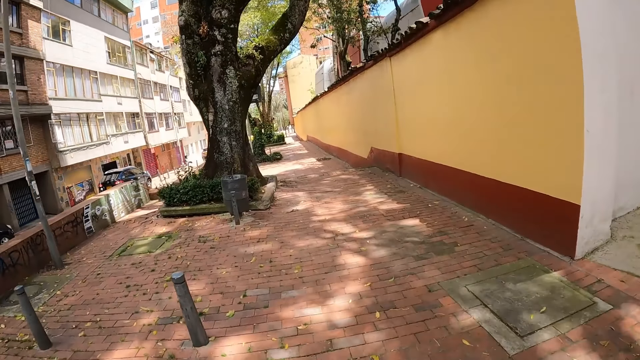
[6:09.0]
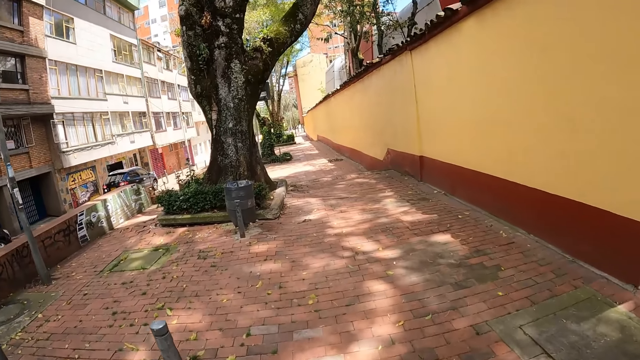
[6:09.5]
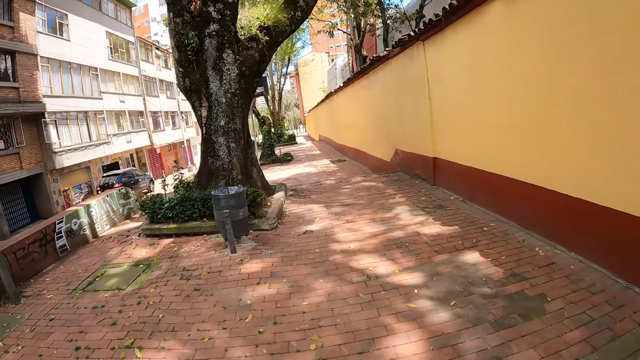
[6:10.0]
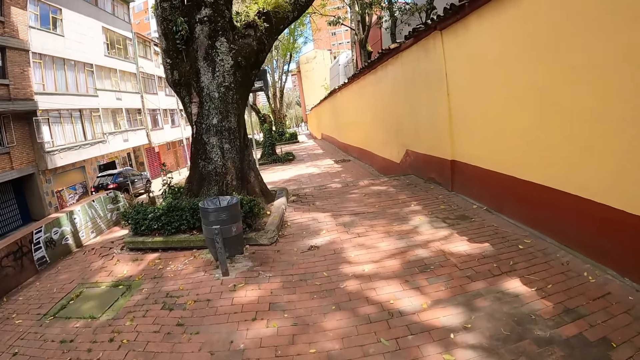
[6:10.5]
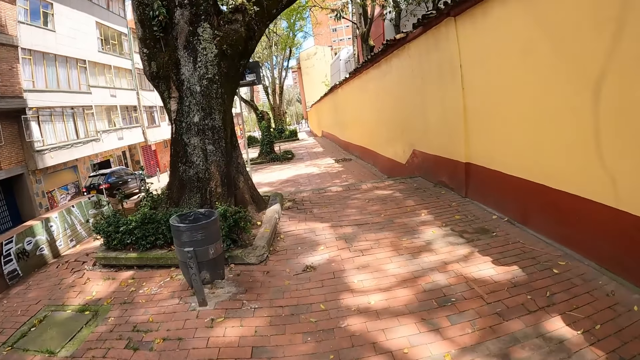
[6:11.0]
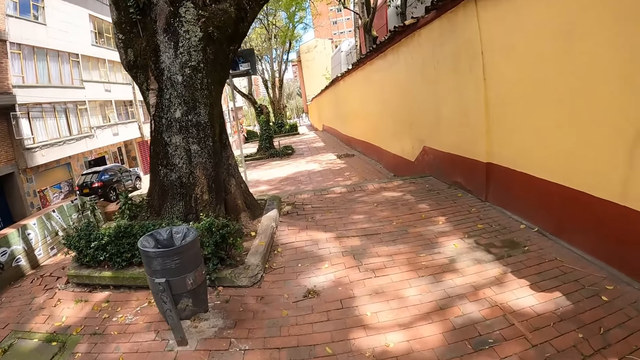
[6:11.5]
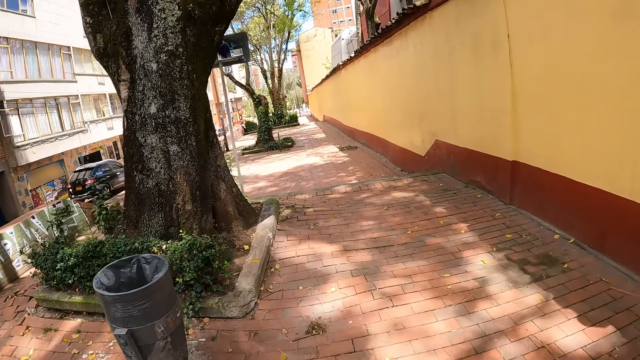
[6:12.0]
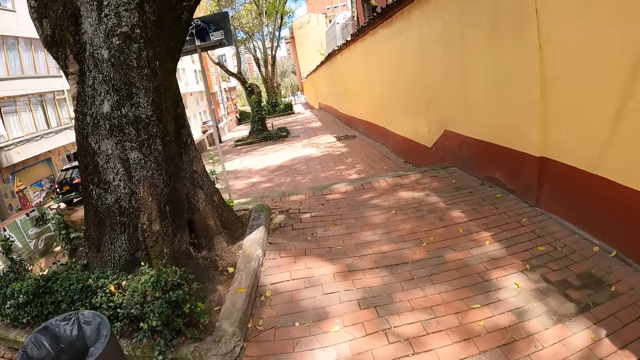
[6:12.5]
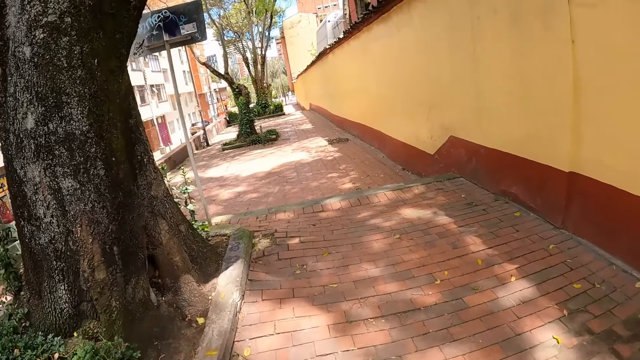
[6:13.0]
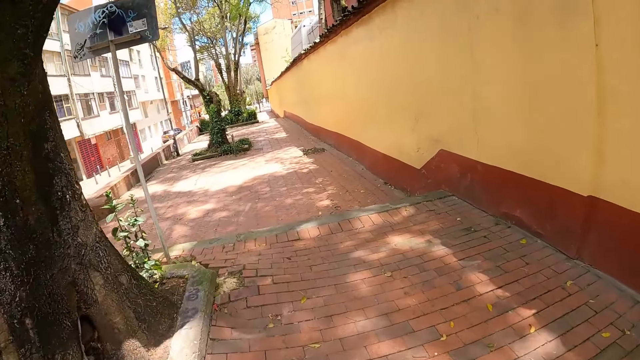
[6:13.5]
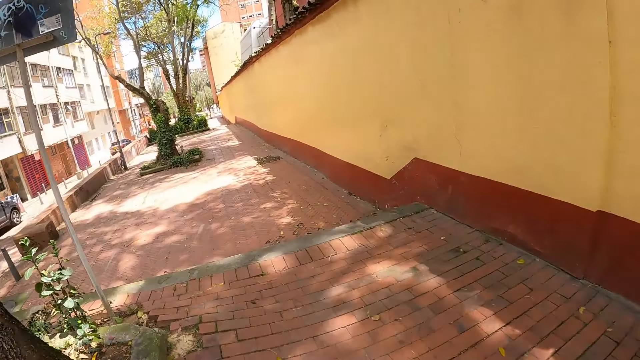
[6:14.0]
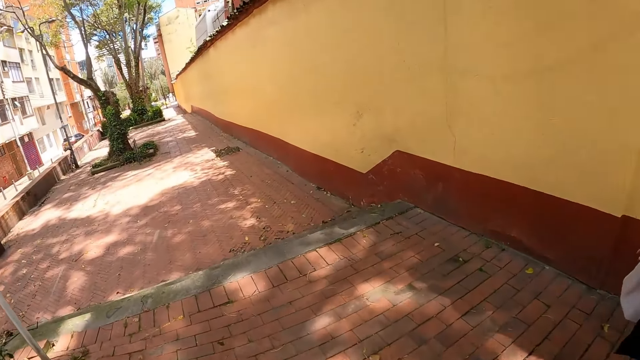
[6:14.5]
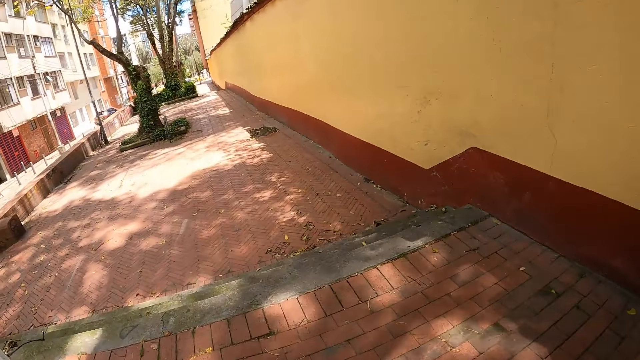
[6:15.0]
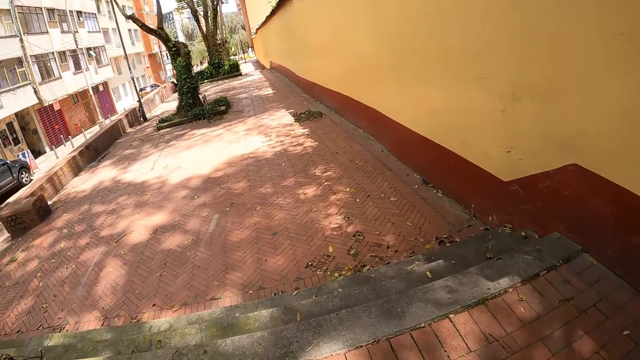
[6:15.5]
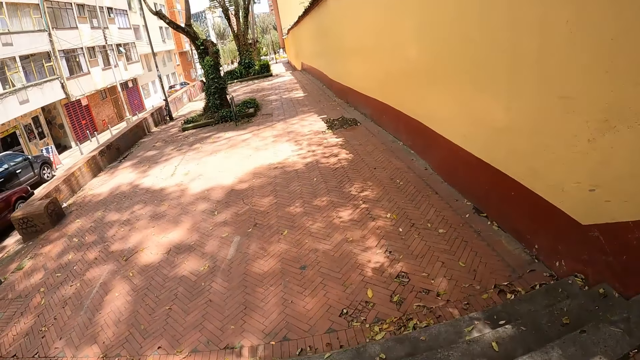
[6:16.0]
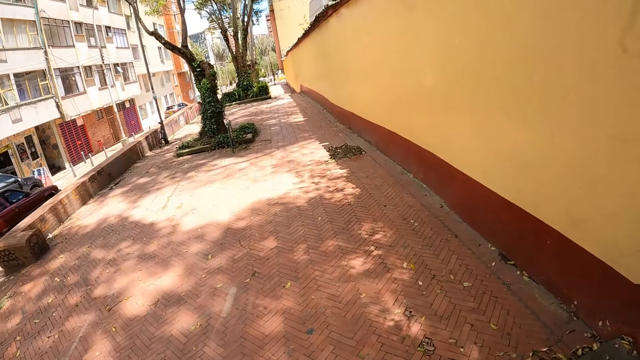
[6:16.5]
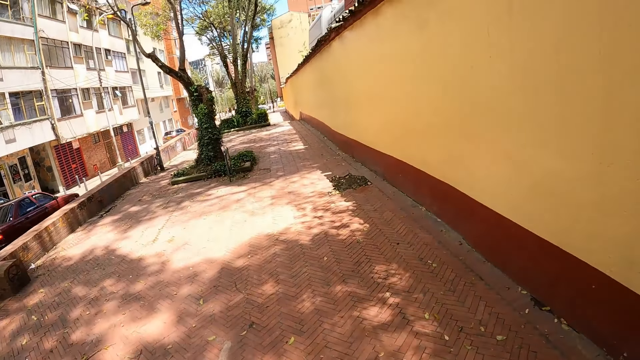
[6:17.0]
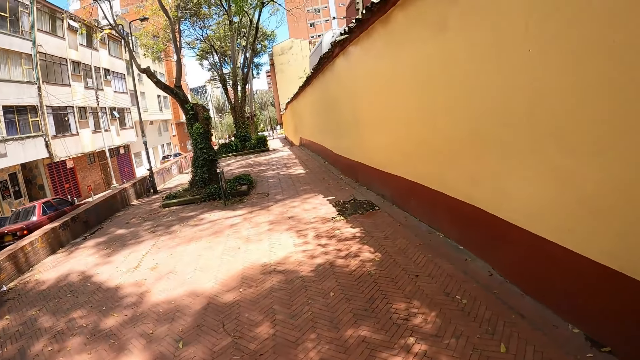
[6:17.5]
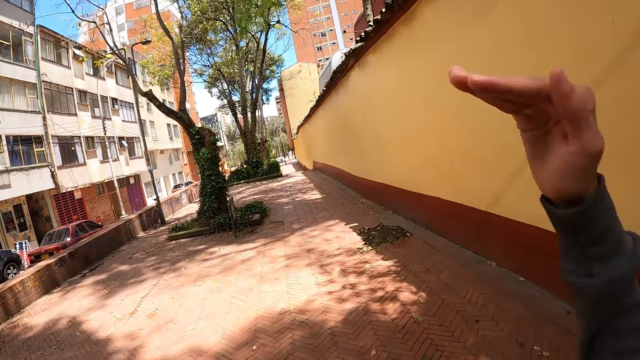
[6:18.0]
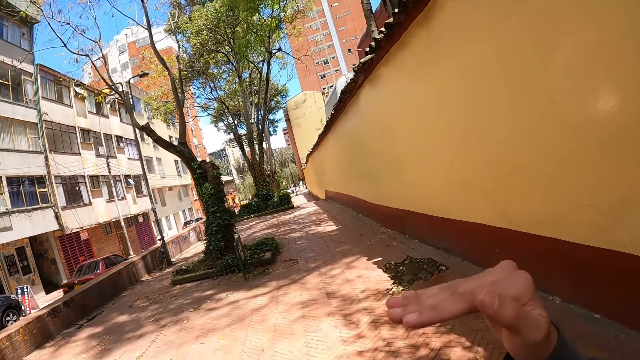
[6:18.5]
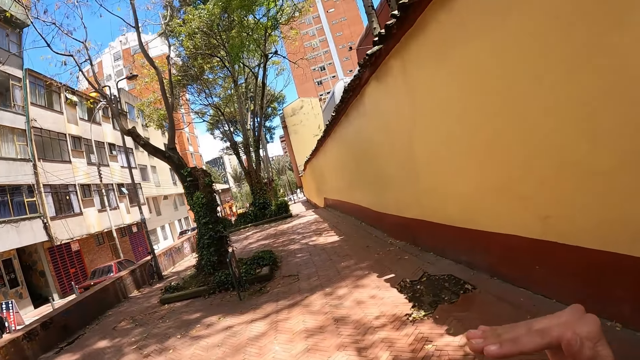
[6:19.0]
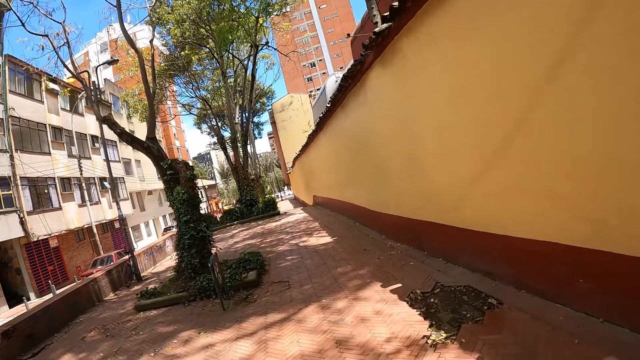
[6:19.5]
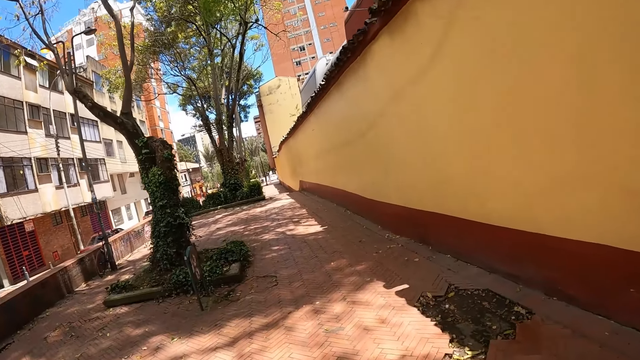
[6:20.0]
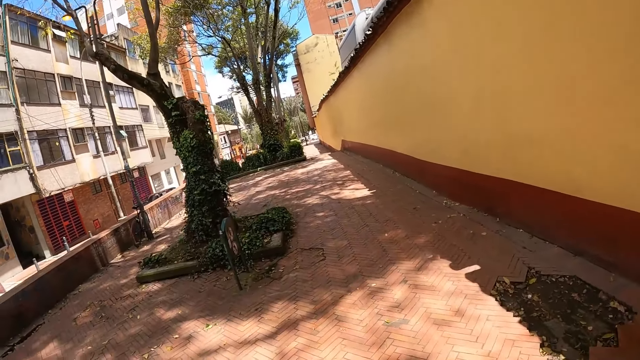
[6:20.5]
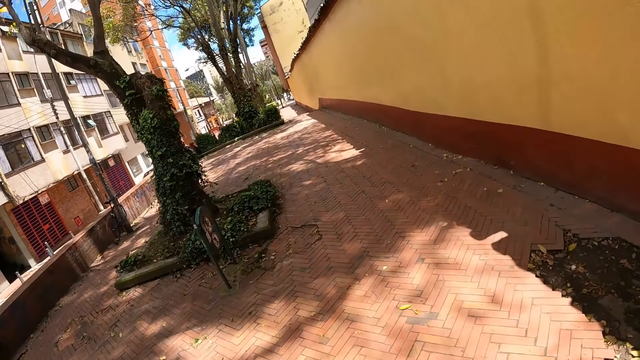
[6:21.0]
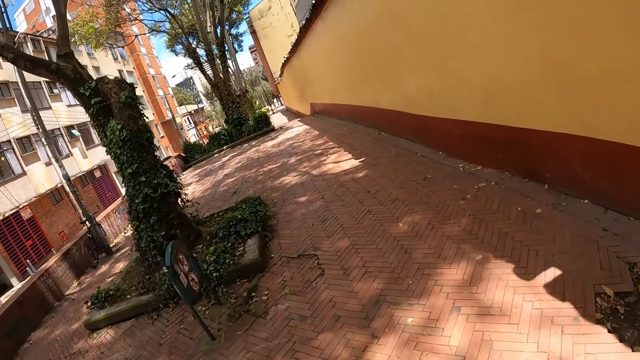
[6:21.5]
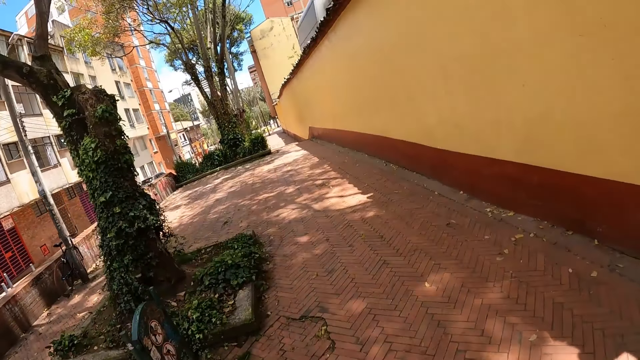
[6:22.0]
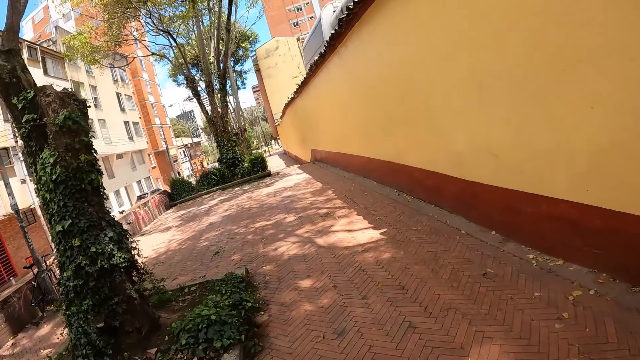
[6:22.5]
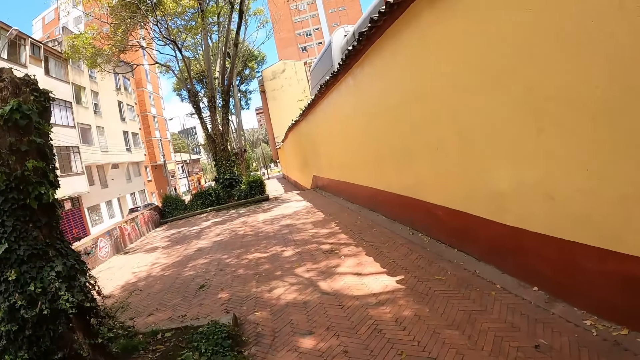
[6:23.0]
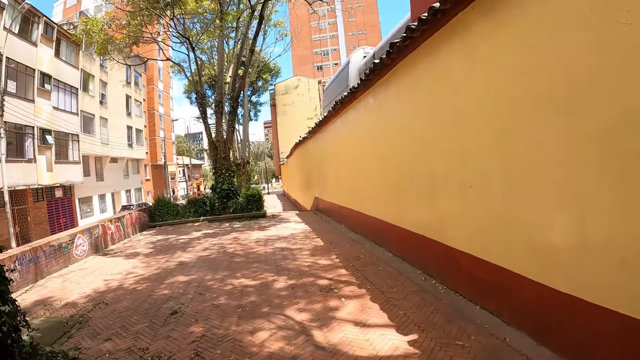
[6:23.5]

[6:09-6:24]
The camera wearer explains something to his friend. He walks on a road.

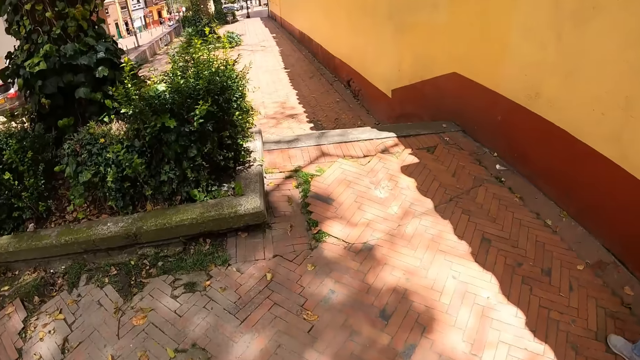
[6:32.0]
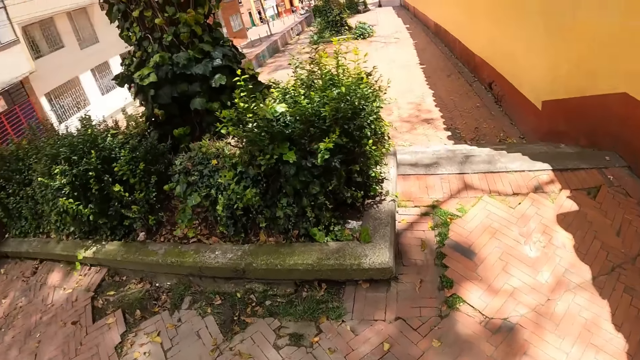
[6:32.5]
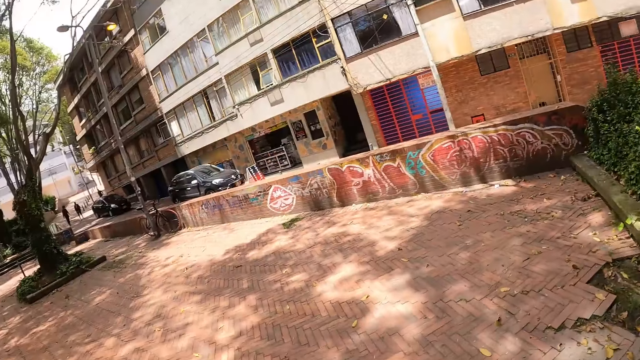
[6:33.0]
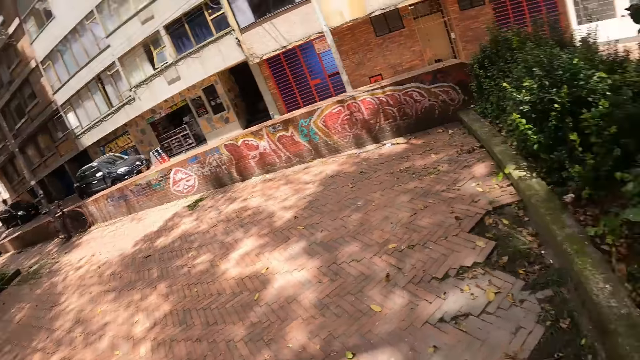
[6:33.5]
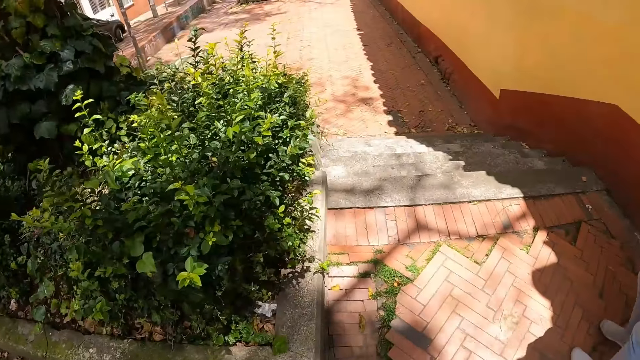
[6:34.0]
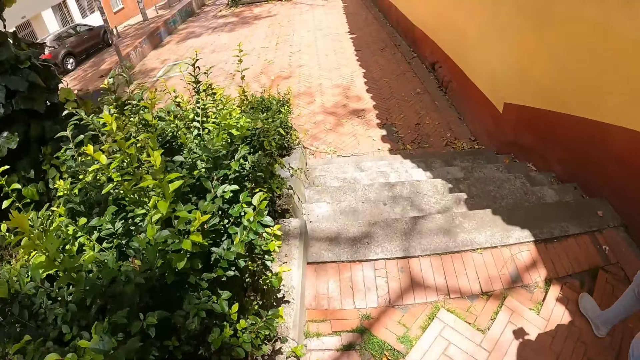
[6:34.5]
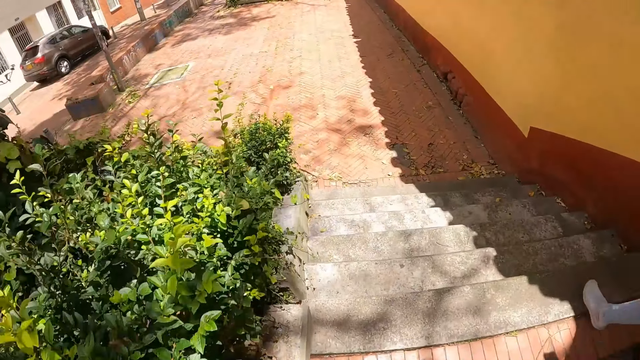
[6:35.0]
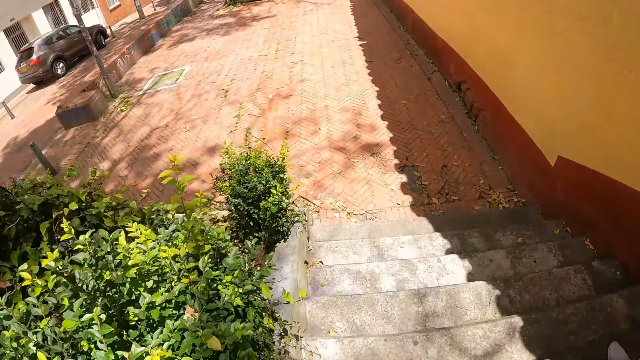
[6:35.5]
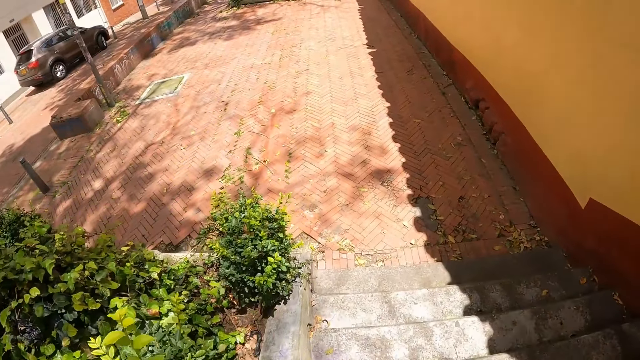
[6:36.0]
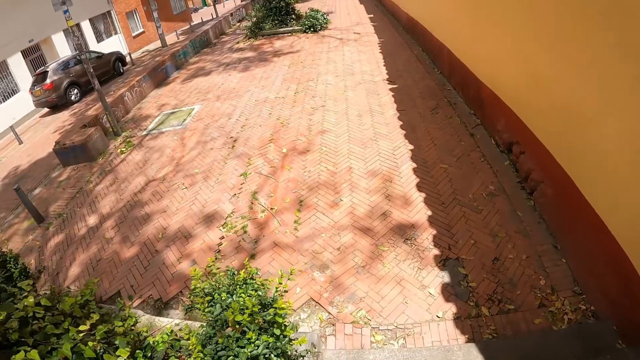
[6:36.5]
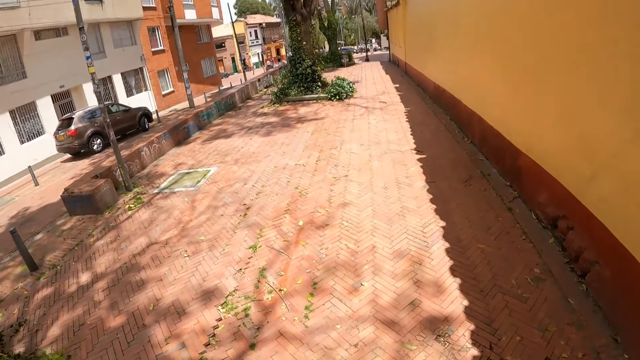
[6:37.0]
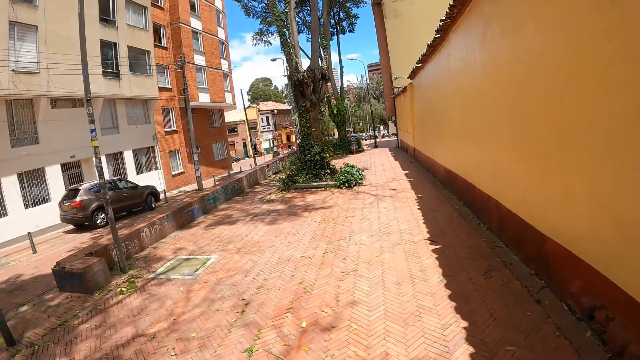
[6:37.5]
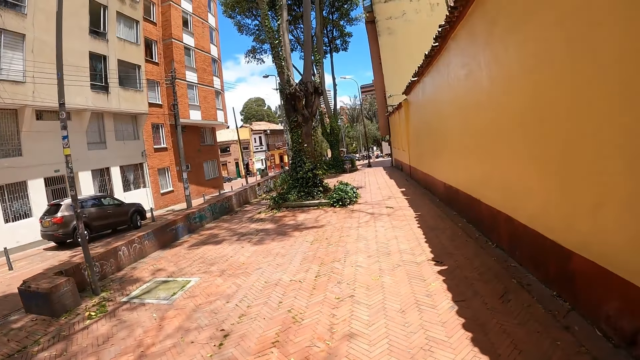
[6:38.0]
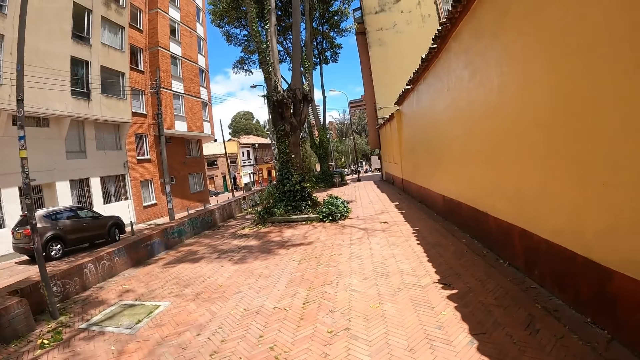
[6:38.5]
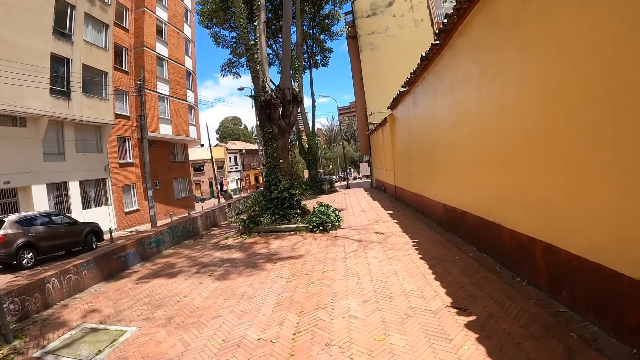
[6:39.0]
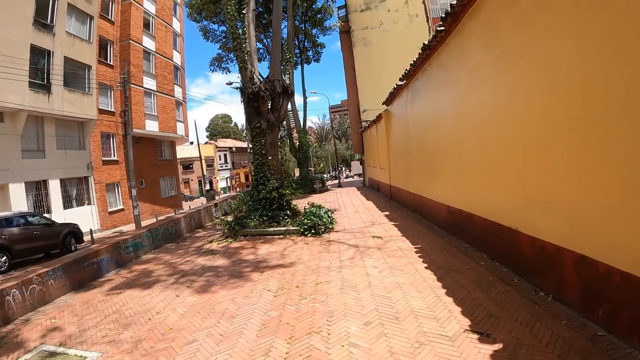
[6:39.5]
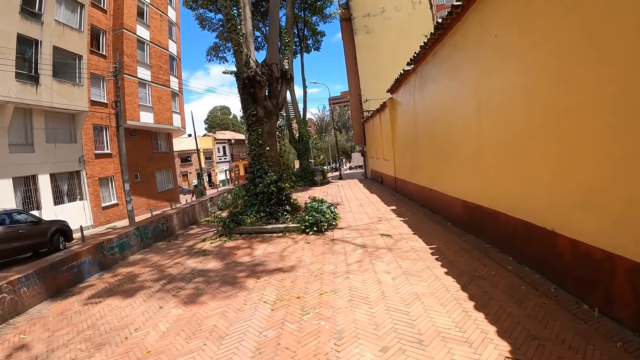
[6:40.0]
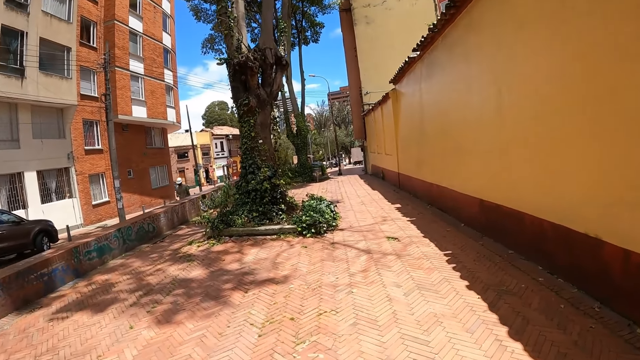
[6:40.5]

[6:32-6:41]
The camera wearer looks around. They look backwards. They walk on a road.
